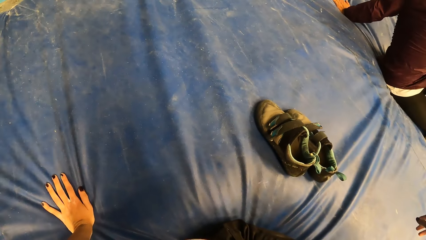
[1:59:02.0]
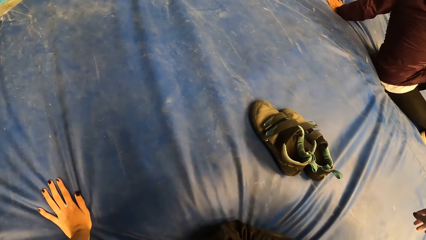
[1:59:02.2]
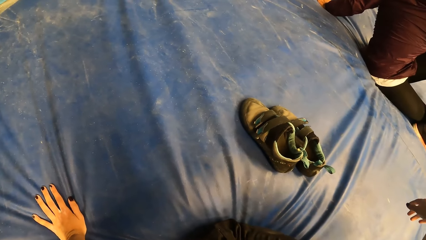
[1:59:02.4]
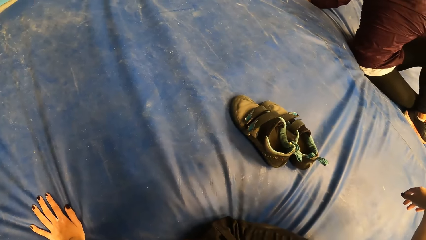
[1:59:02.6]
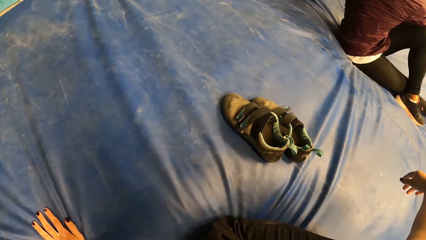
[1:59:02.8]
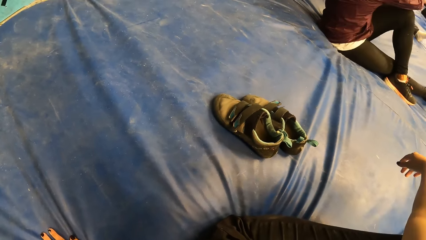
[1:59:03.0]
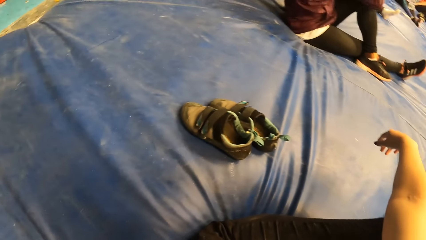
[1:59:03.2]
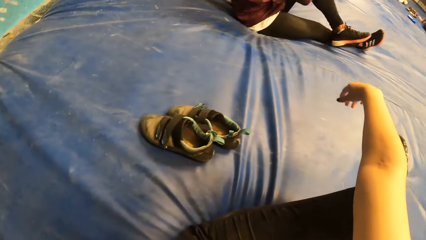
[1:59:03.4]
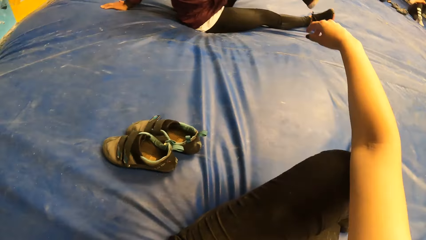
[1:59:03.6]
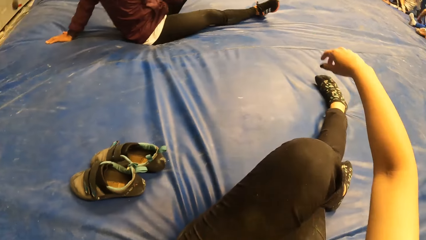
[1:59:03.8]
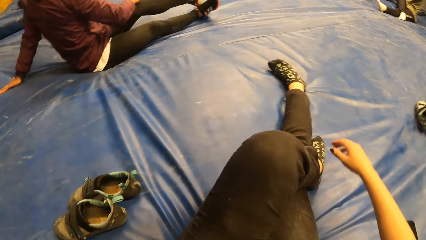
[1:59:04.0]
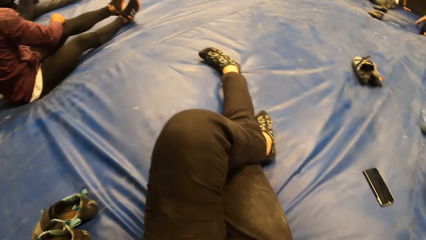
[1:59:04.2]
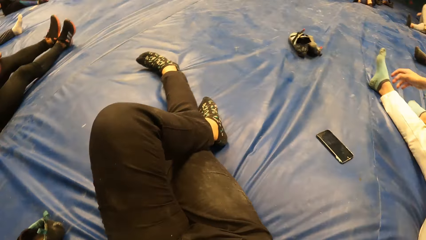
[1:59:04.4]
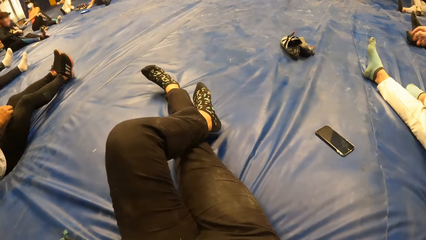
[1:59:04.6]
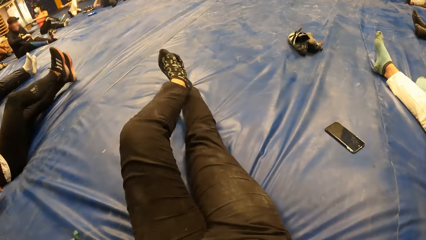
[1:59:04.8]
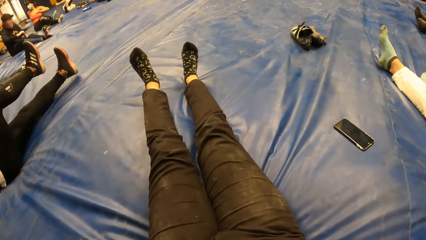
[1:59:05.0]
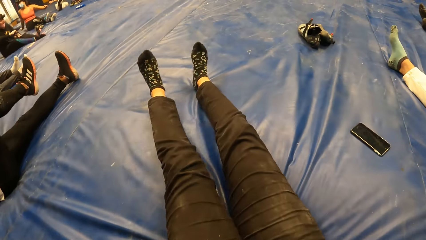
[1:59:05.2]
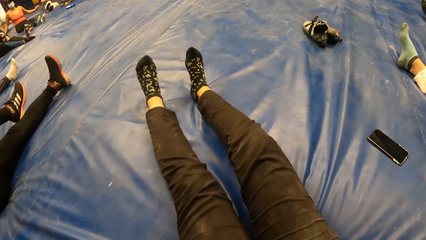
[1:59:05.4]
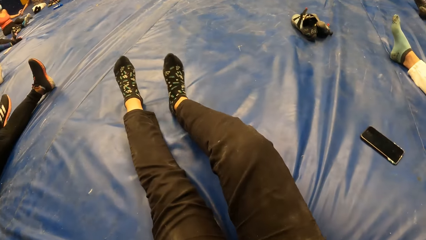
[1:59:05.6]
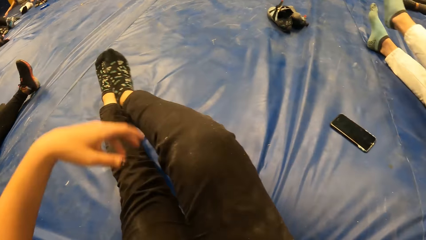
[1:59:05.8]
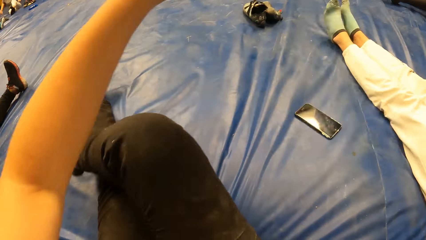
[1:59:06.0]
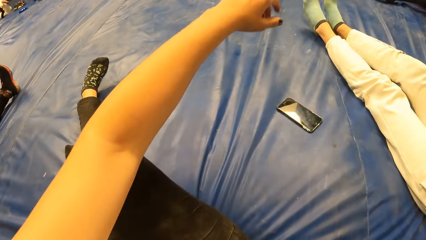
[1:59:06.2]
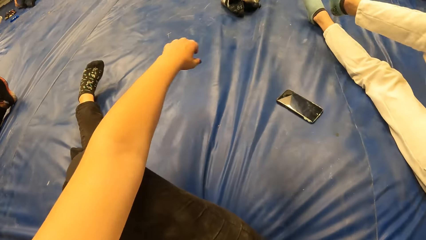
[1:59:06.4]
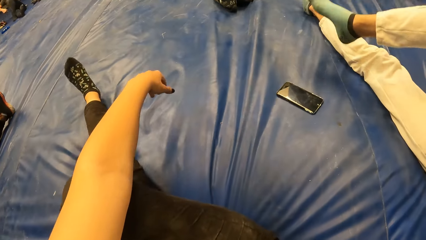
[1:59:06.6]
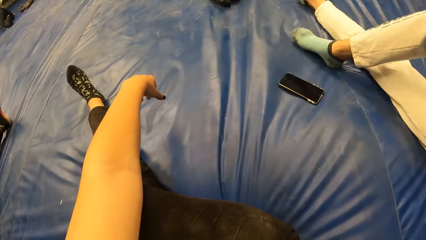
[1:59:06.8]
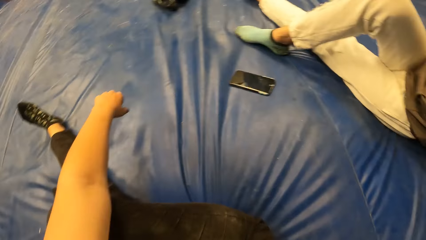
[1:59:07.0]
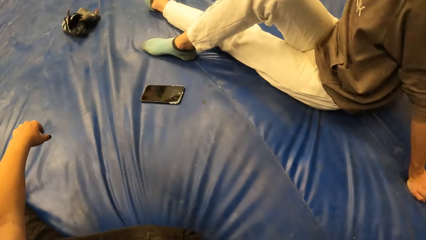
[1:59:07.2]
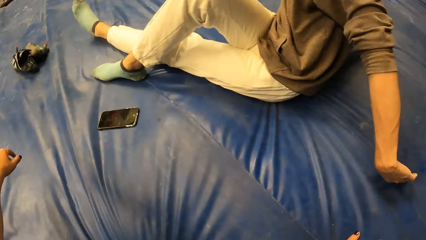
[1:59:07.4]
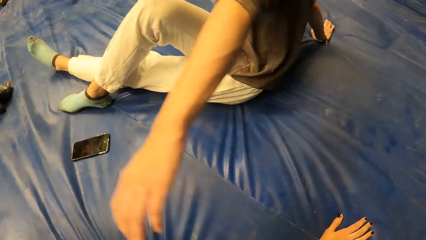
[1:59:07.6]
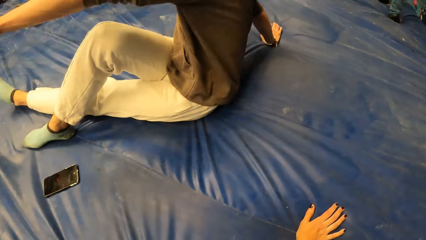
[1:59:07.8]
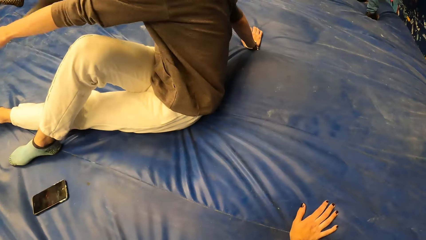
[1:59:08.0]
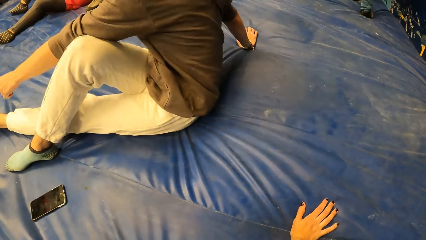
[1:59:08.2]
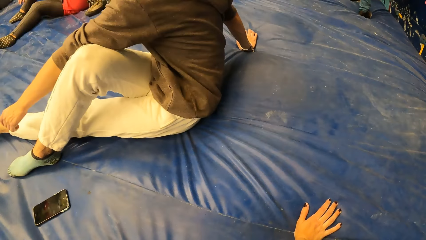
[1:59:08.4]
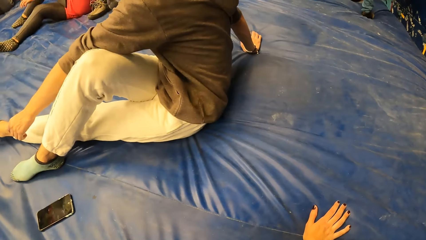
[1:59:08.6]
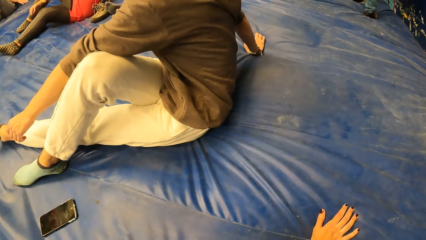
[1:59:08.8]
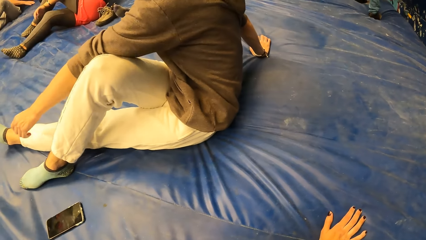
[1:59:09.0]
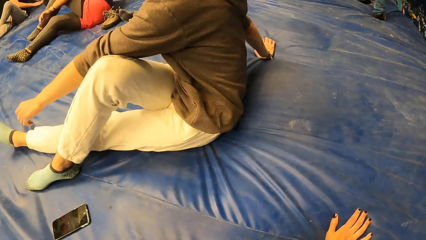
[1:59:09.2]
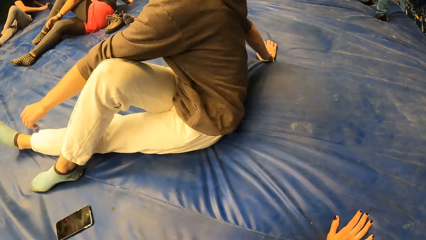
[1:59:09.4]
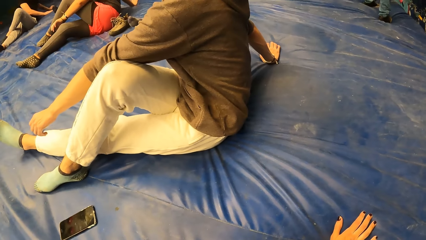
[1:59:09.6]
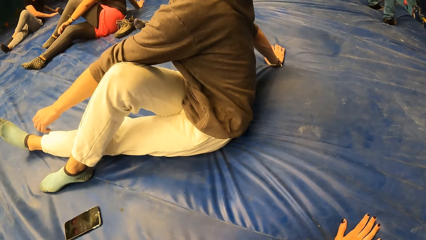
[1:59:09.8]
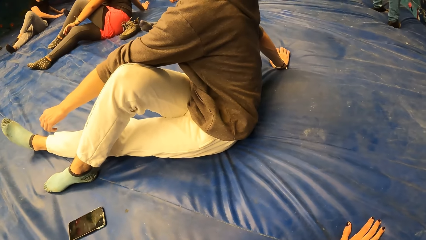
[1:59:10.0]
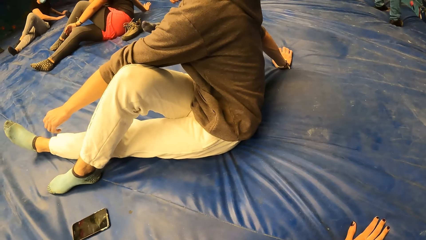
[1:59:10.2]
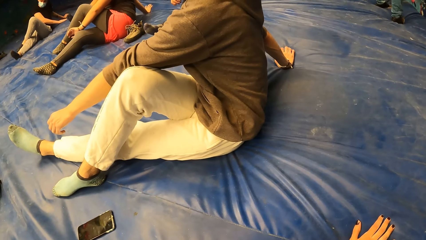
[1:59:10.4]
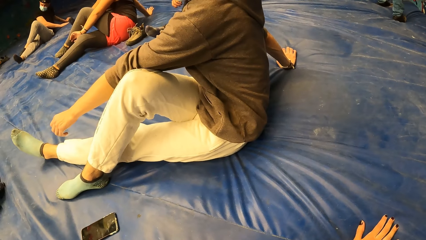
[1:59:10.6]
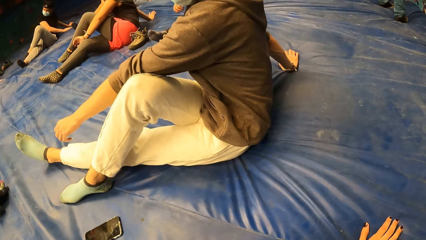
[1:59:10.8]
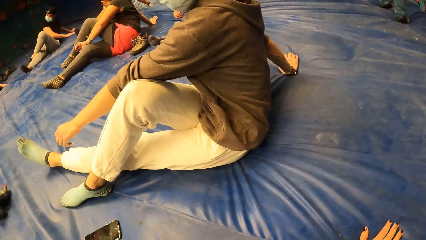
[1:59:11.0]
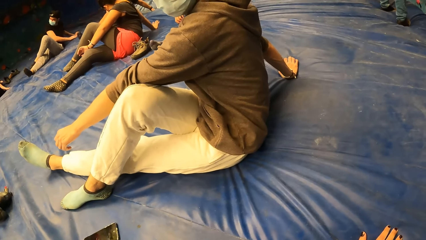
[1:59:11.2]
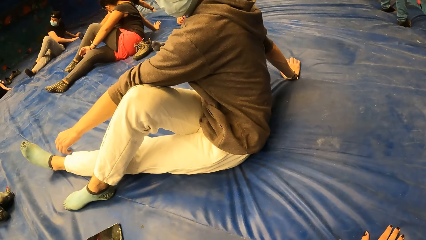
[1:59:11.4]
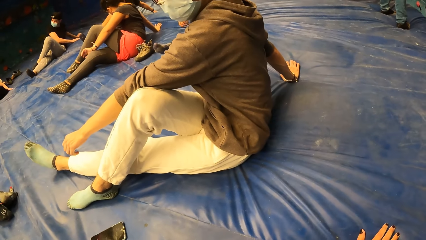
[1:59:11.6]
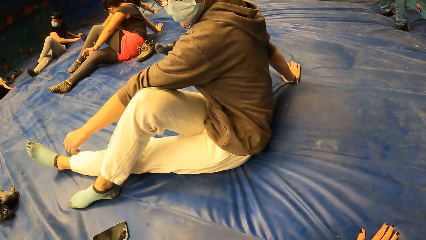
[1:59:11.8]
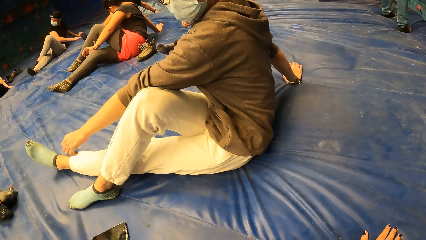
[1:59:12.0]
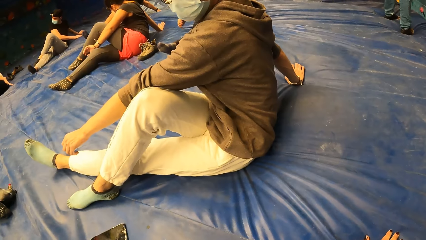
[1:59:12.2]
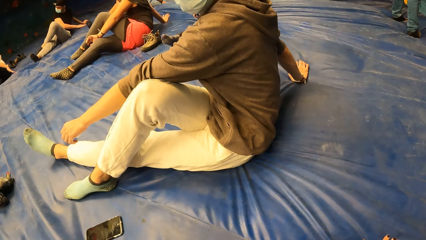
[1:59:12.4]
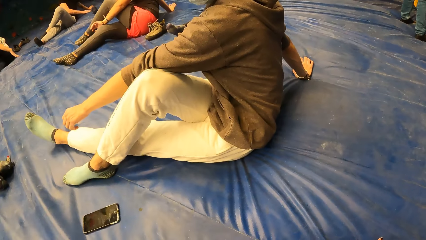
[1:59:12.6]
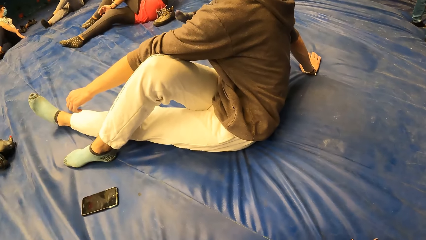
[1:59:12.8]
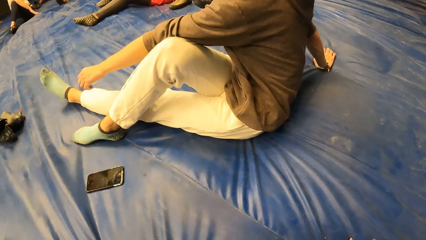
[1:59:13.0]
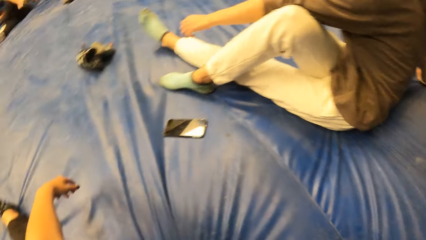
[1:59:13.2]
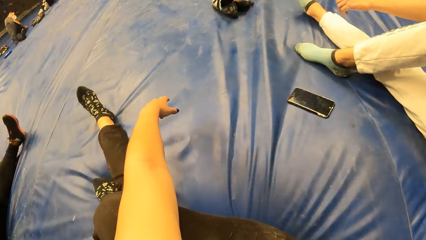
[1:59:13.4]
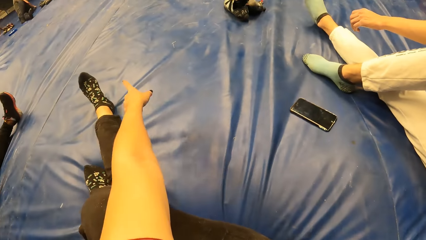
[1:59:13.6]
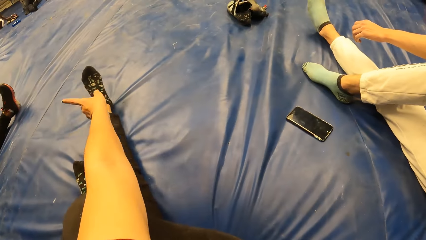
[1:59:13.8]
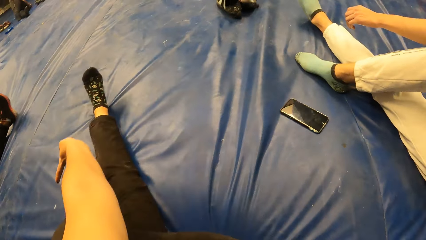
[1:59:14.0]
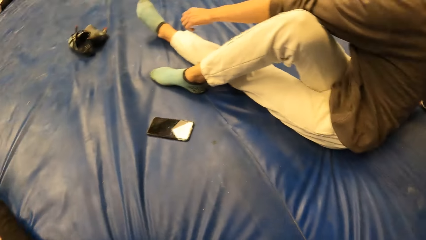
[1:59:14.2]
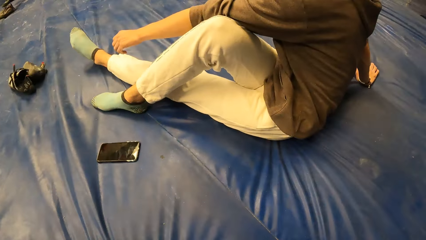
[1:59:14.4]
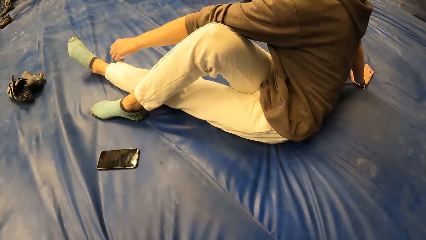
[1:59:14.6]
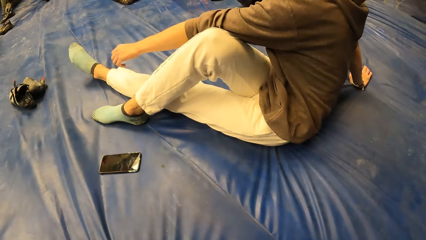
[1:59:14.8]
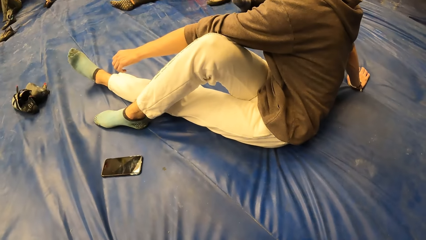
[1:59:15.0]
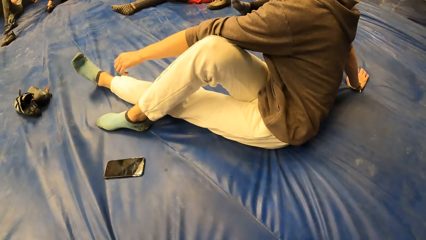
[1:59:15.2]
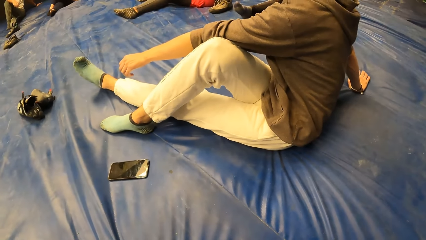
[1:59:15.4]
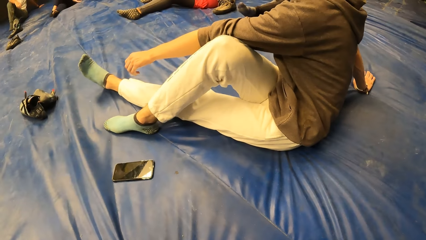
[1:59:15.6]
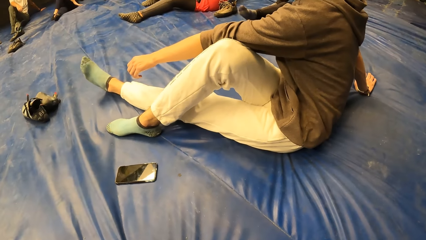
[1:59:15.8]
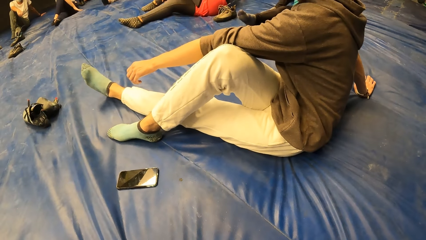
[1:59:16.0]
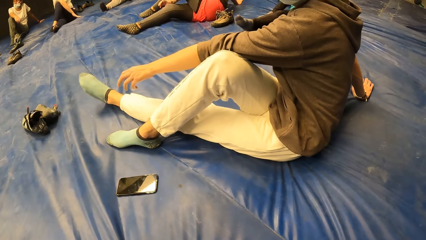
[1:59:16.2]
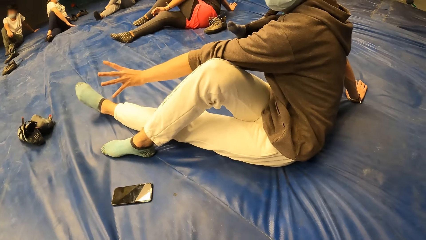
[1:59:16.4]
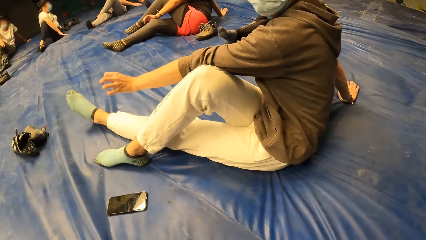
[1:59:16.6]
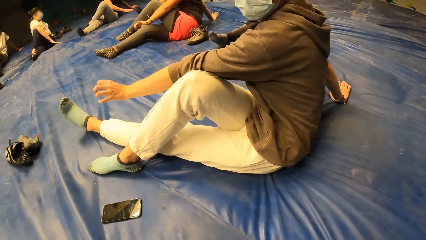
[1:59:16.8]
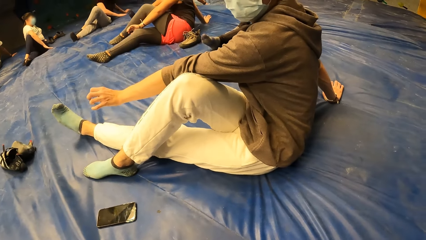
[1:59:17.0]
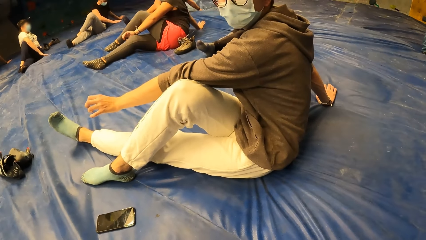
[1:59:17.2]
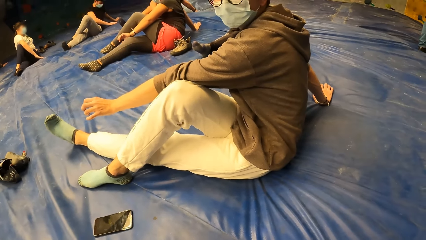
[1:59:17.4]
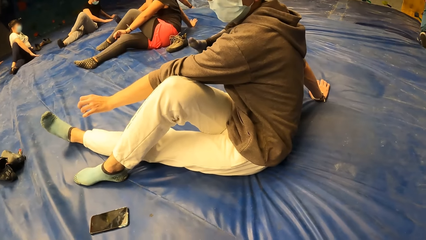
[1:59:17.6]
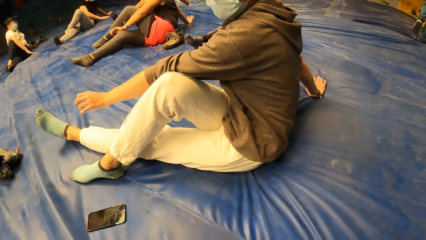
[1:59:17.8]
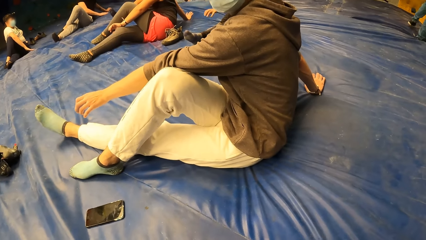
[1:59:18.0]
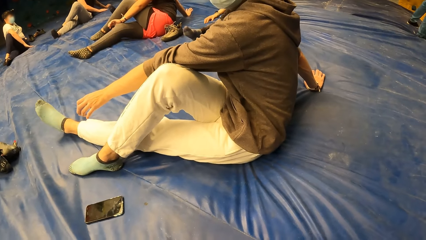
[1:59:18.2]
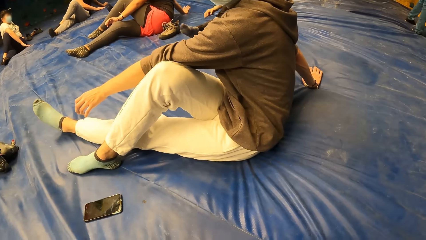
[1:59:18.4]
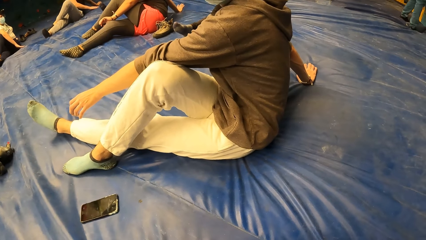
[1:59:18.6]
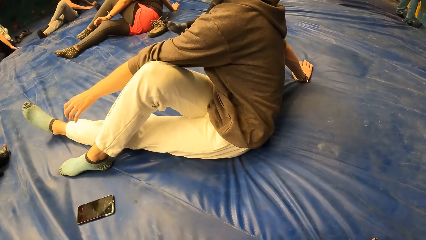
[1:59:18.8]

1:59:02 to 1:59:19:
The camera wearer removes the left leg from the right leg. They align their legs. They cross the right leg over the left leg. The man crosses his right leg over the left leg. The man stretches his left hand over his right hand. The camera wearer stares at the mat.
